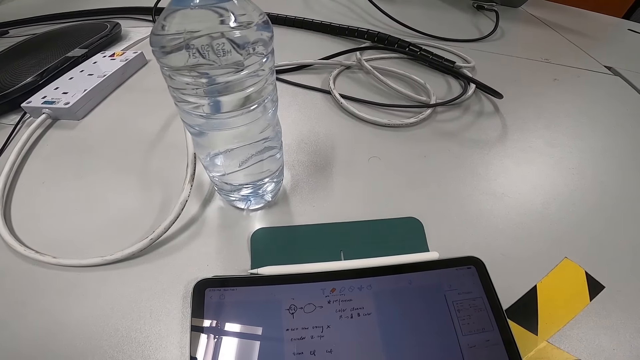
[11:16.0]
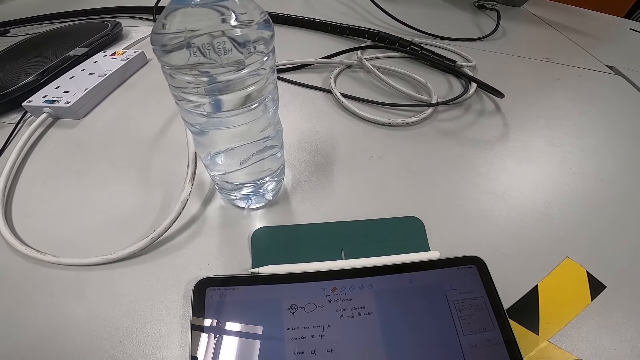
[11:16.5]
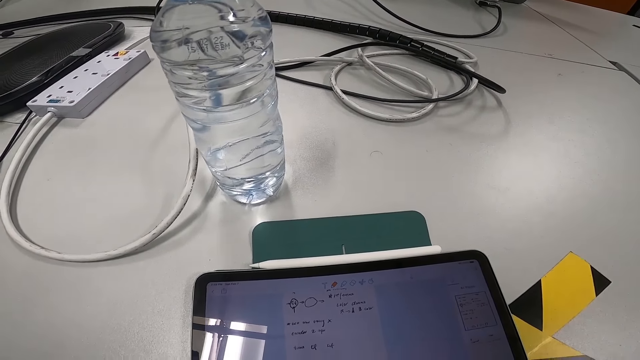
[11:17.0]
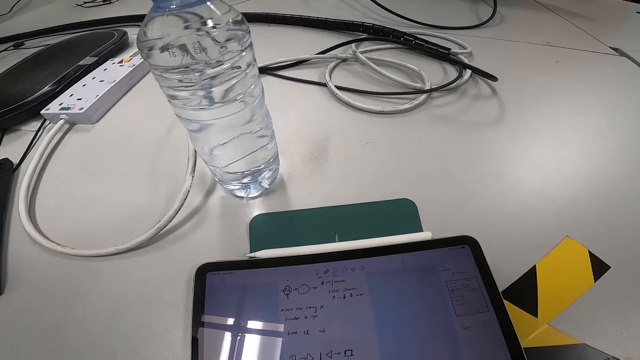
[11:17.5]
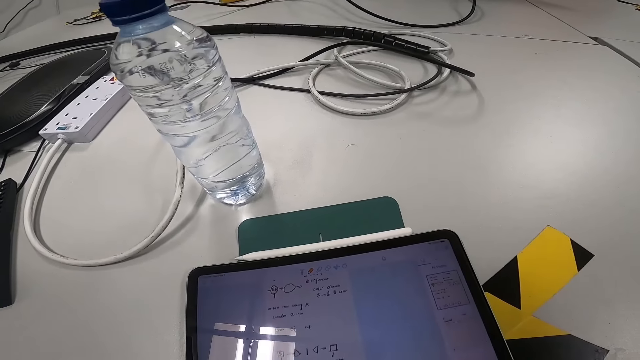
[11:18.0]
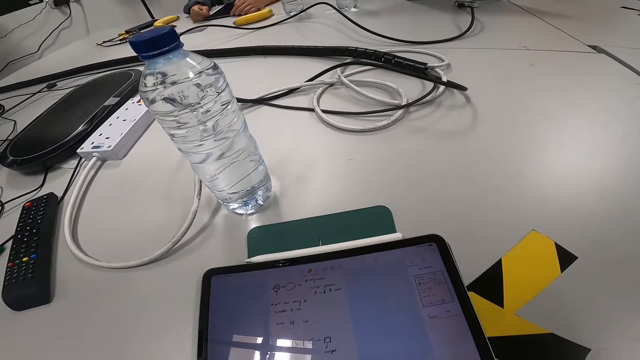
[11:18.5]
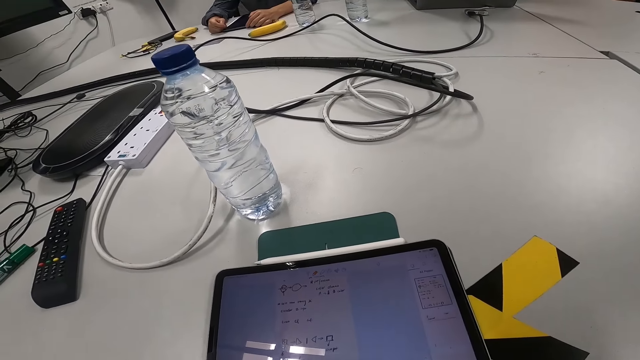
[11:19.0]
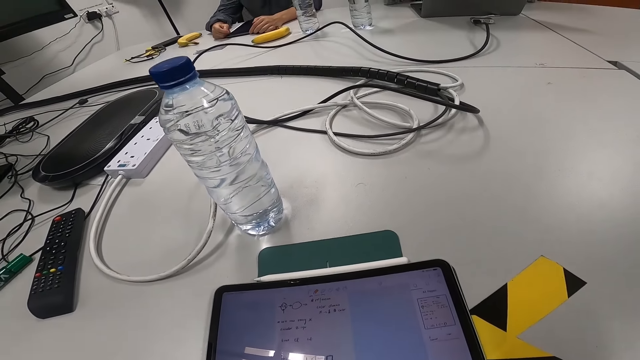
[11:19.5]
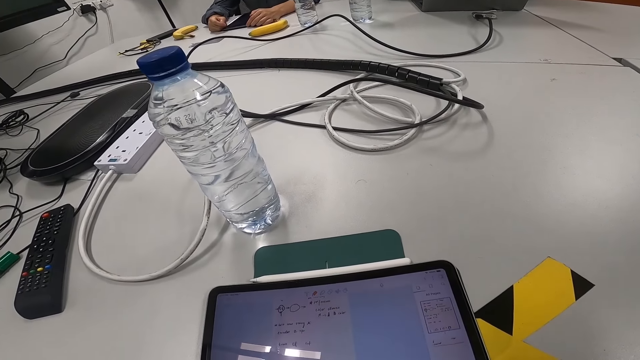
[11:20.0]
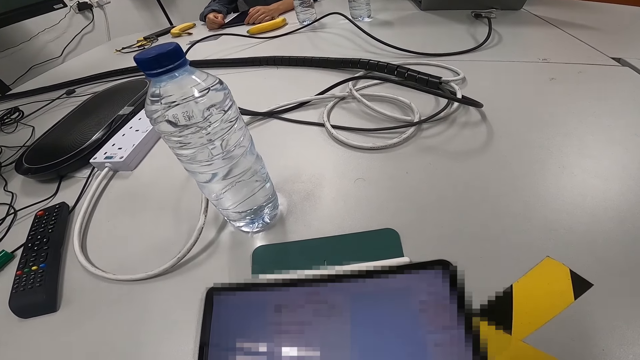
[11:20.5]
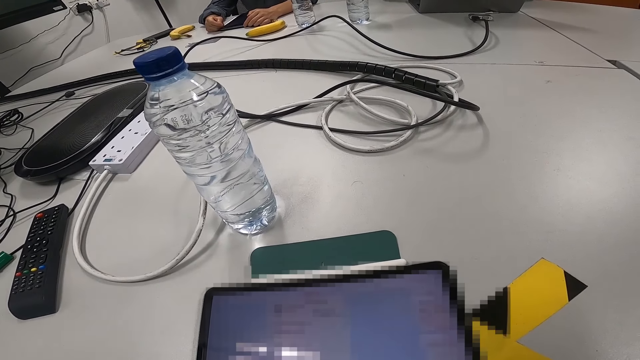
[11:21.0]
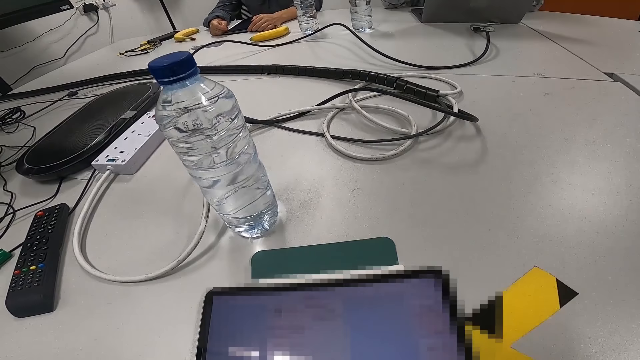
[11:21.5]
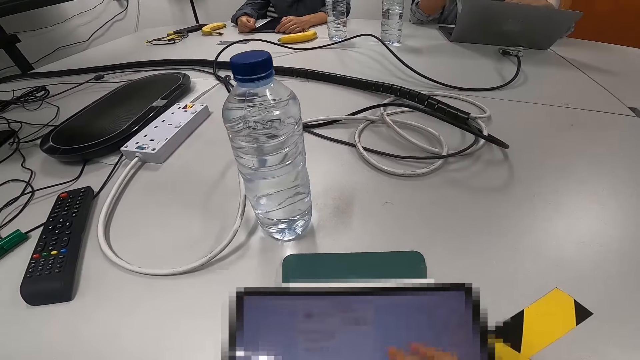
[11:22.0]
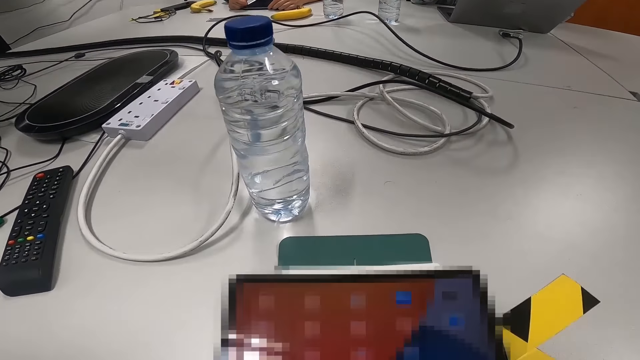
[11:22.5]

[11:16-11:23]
The camera wearer scrolls the tablet.

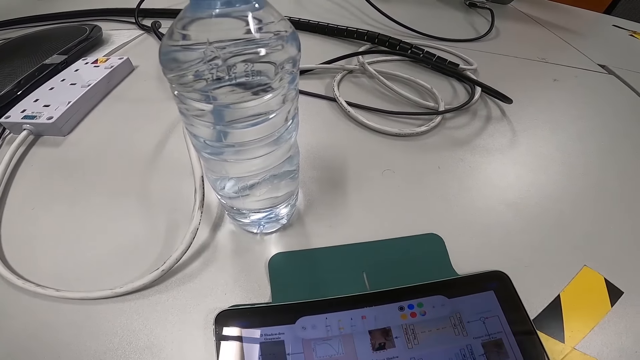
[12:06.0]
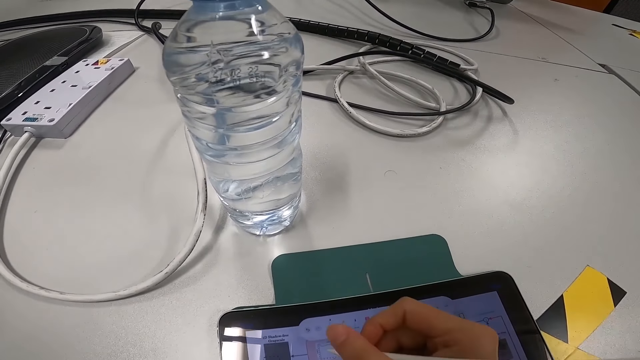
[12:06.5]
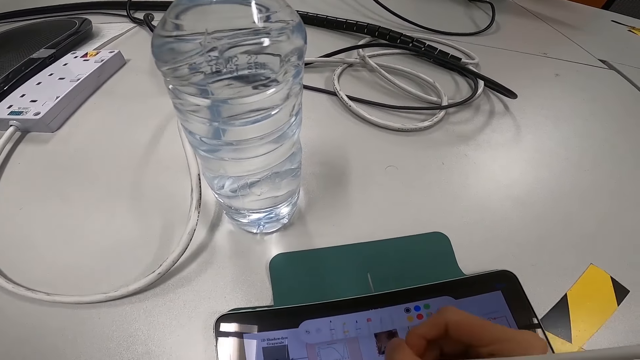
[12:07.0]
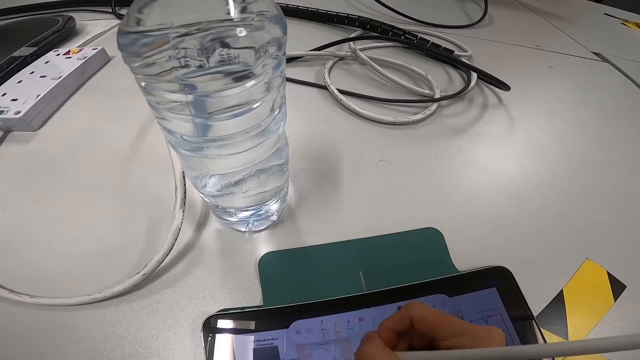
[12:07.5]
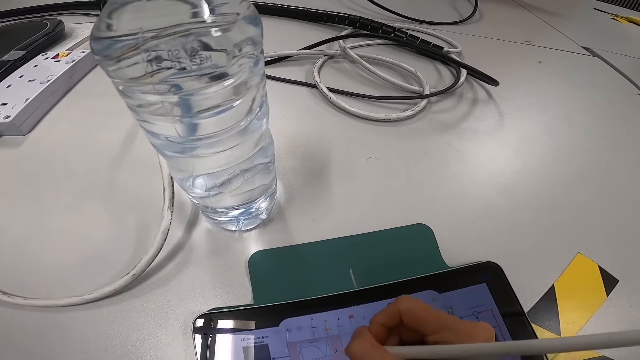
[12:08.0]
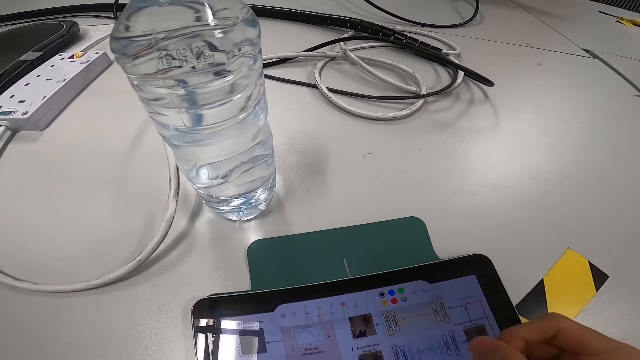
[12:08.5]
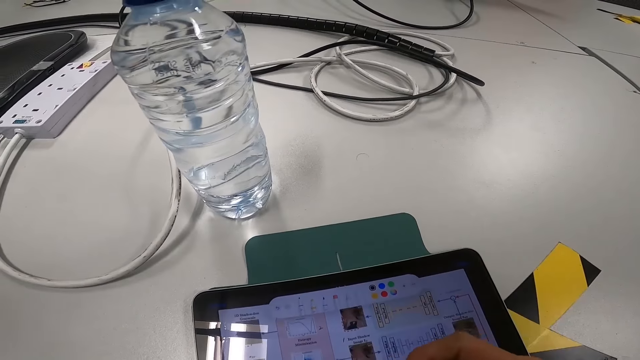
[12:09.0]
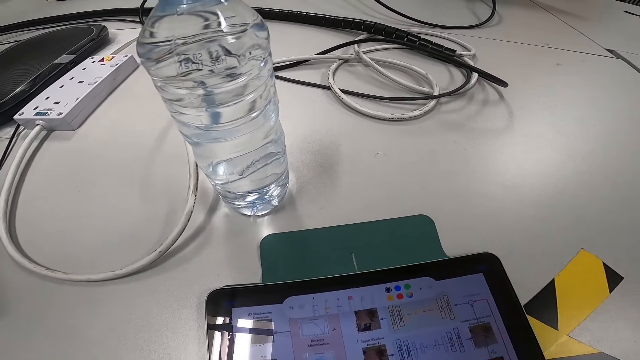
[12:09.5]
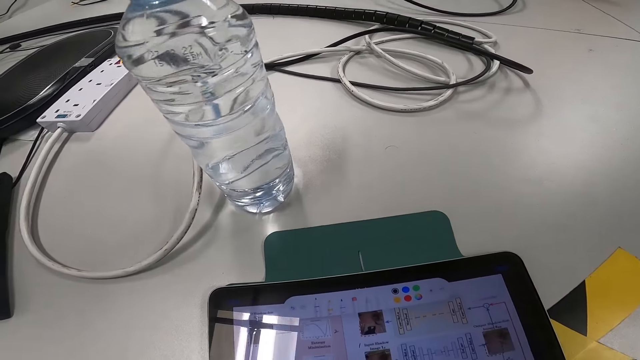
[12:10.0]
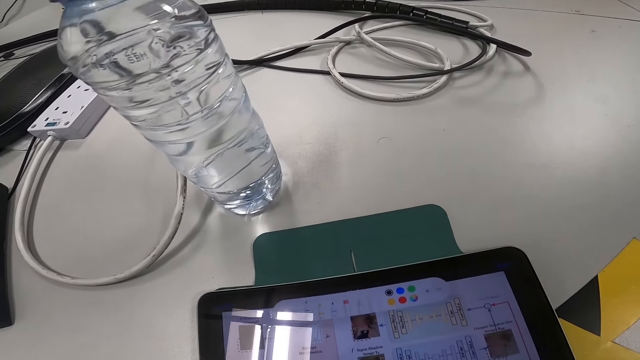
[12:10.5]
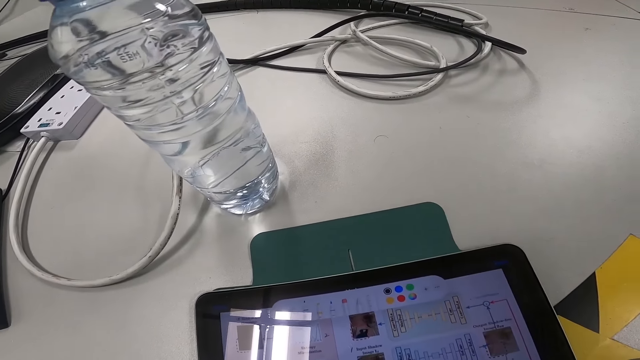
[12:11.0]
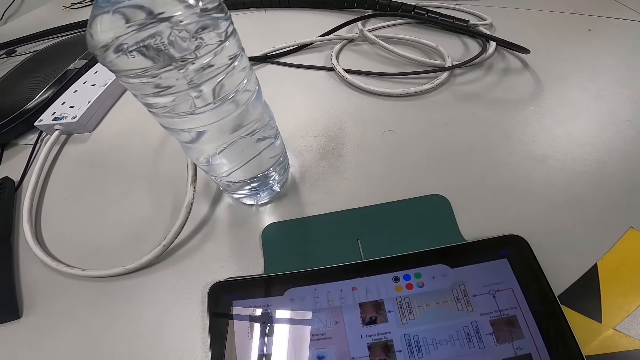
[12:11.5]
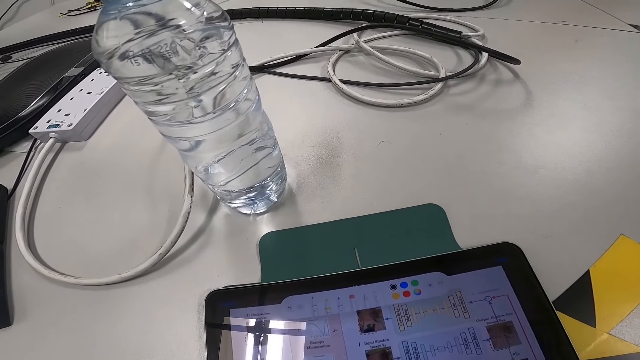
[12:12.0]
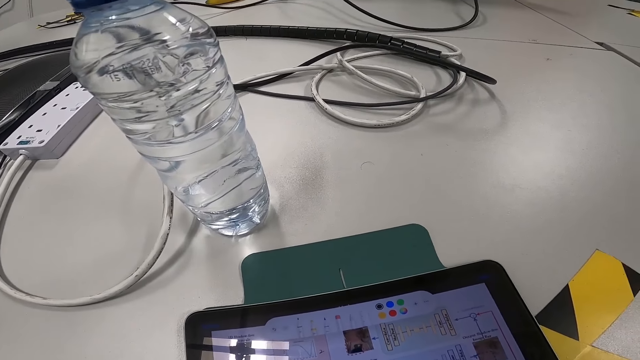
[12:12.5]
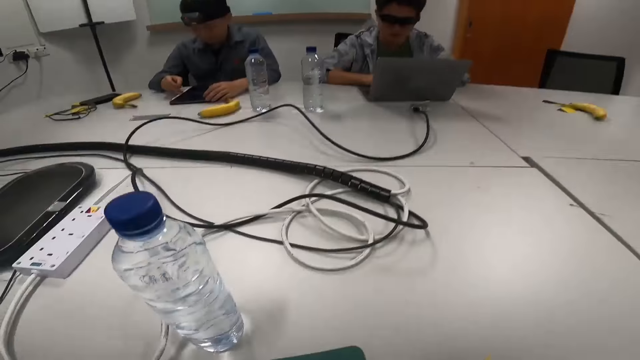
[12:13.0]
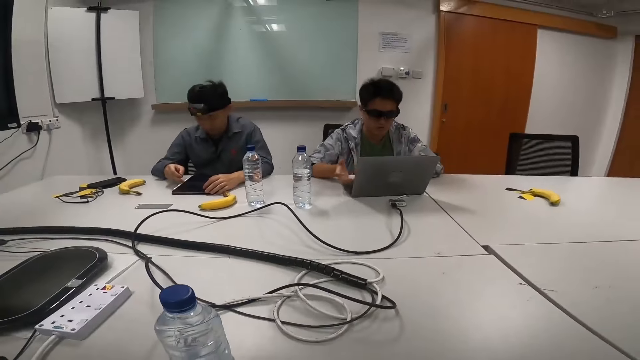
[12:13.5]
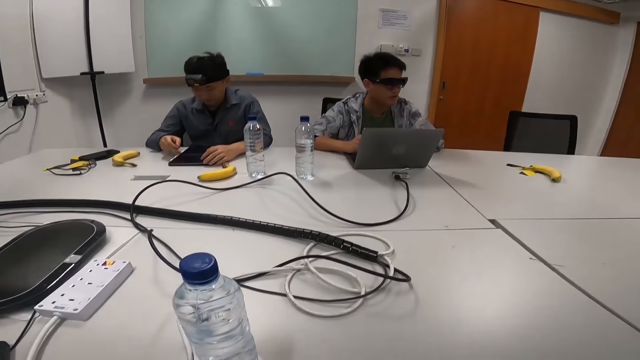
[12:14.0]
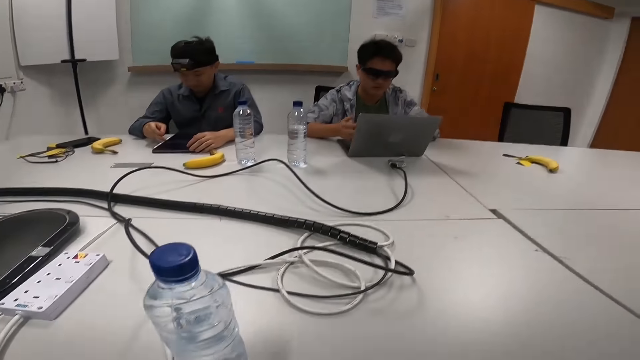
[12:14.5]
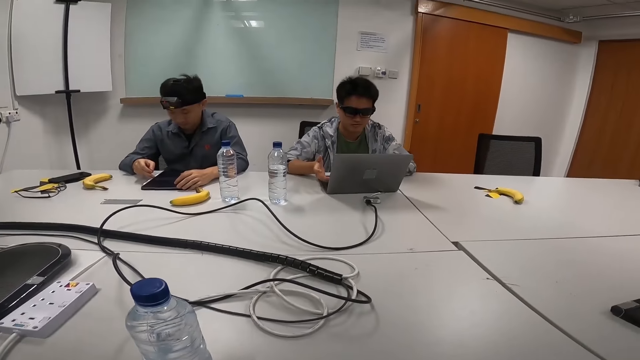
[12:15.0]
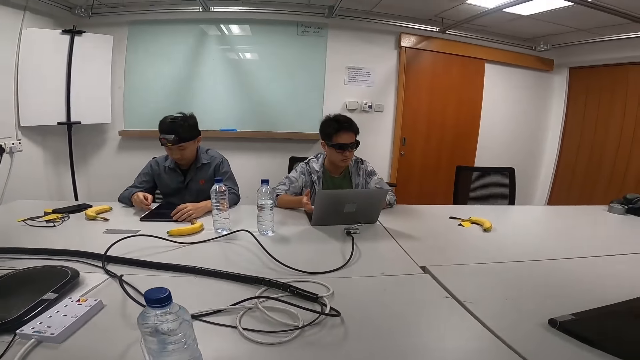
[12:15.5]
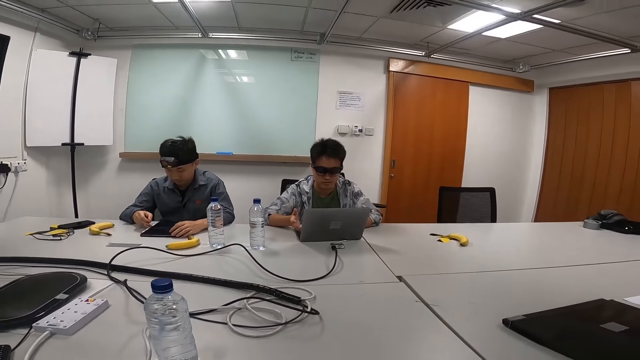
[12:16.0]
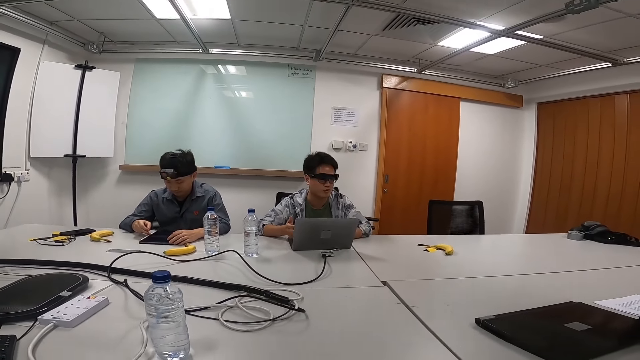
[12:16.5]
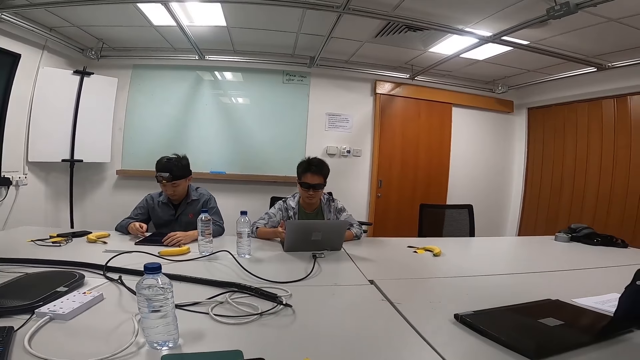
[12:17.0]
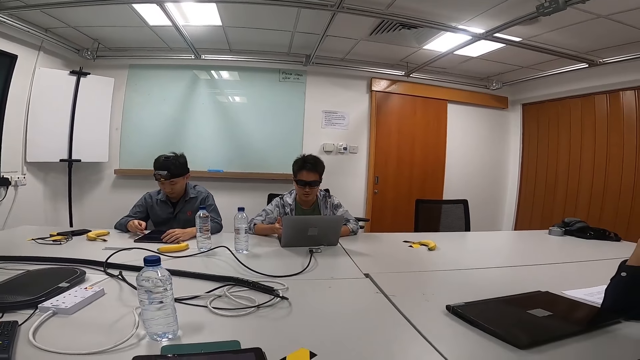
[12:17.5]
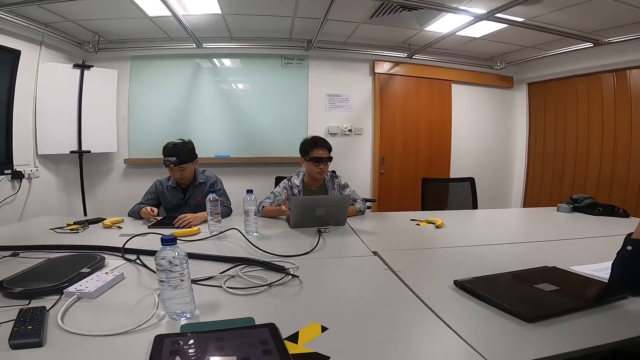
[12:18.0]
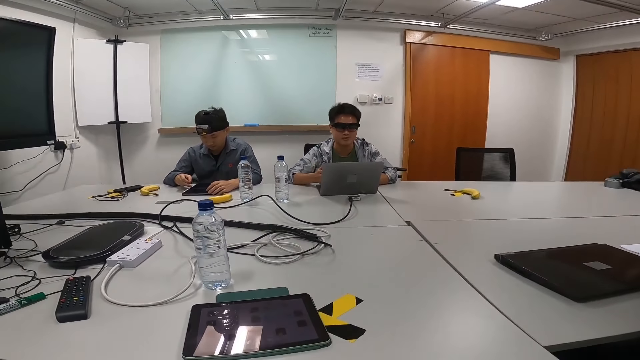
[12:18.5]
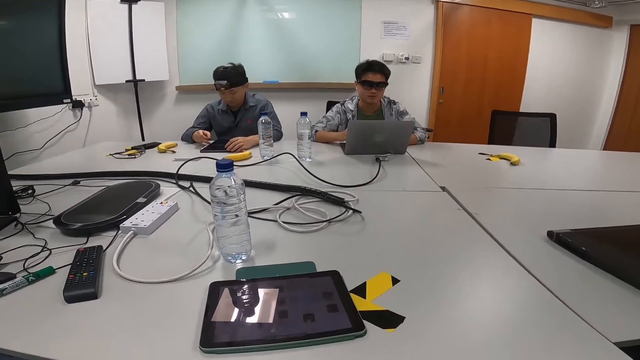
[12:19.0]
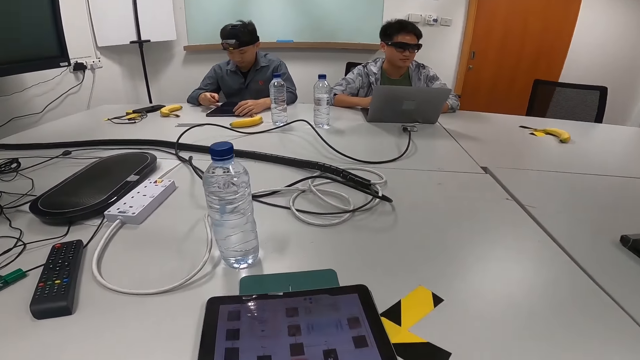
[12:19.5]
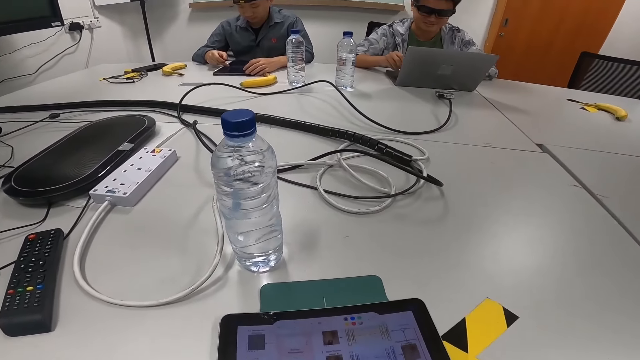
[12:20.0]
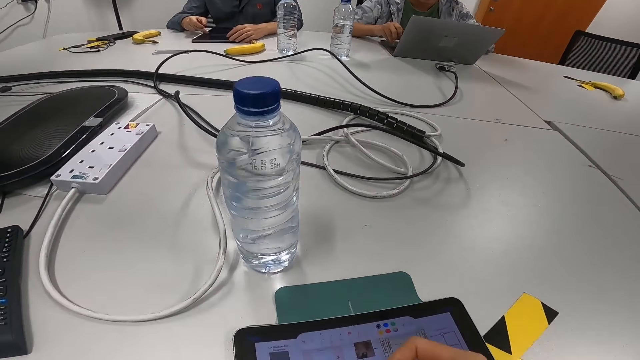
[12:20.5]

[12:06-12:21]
The camera wearer writes on the screen with the pen.
